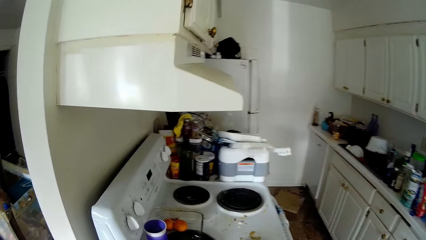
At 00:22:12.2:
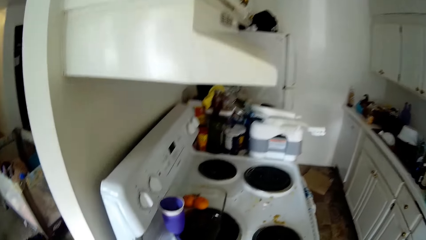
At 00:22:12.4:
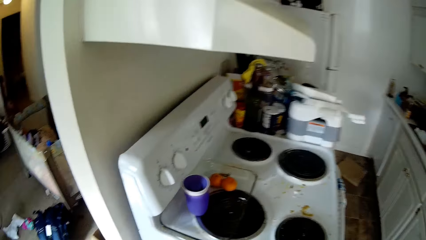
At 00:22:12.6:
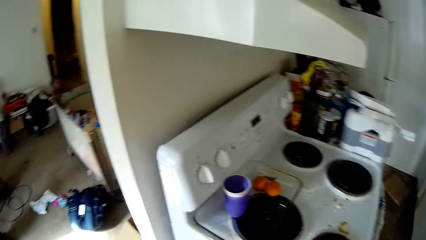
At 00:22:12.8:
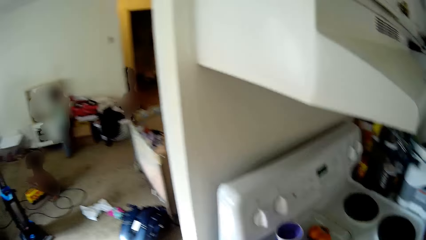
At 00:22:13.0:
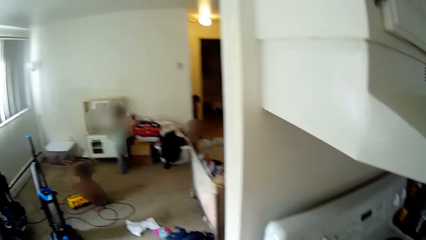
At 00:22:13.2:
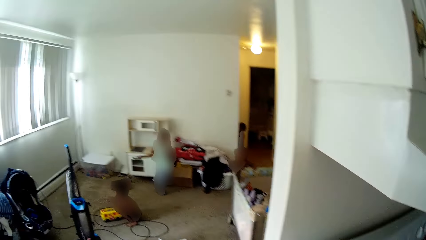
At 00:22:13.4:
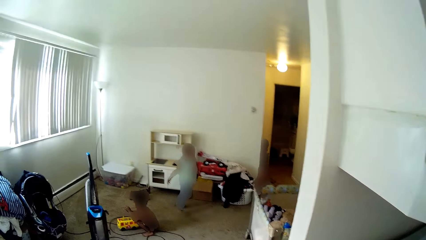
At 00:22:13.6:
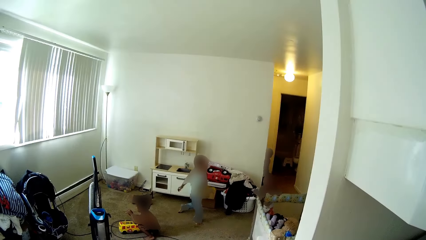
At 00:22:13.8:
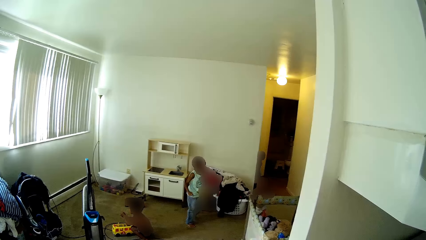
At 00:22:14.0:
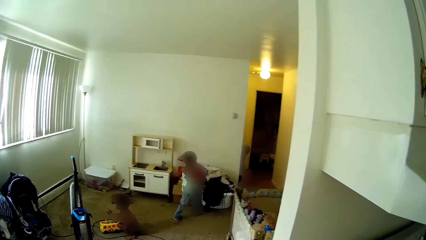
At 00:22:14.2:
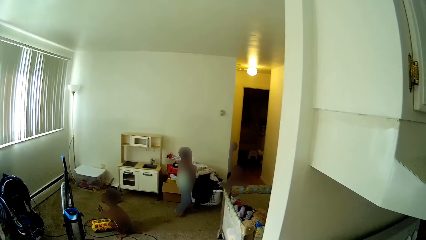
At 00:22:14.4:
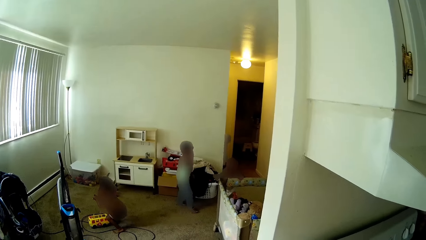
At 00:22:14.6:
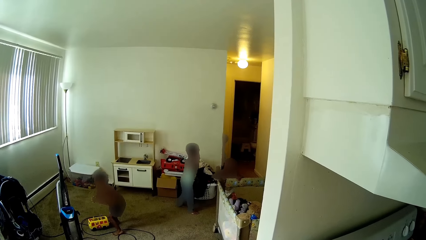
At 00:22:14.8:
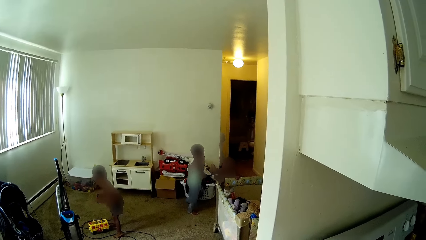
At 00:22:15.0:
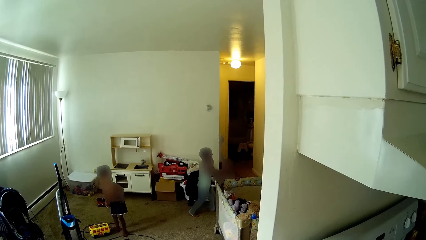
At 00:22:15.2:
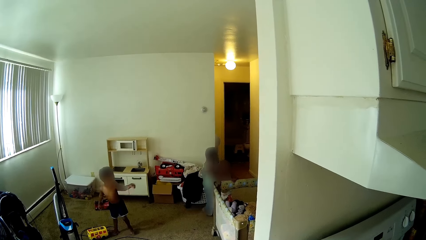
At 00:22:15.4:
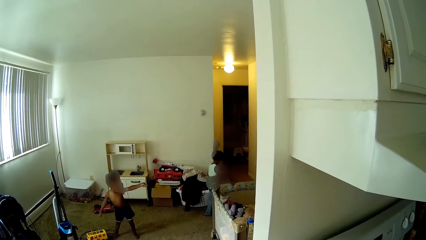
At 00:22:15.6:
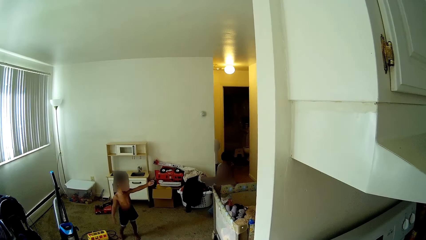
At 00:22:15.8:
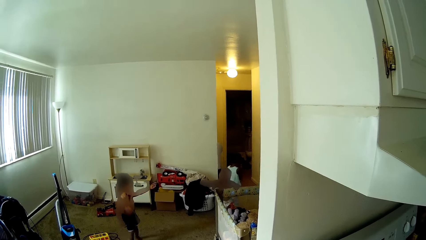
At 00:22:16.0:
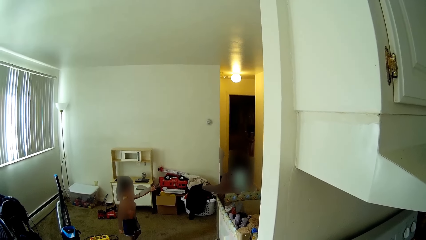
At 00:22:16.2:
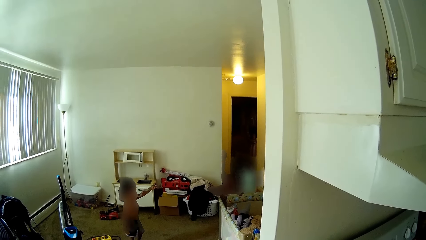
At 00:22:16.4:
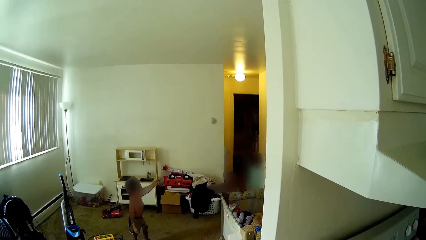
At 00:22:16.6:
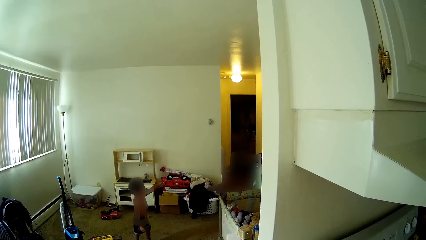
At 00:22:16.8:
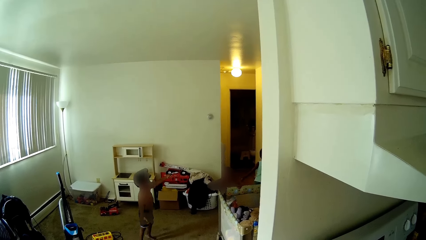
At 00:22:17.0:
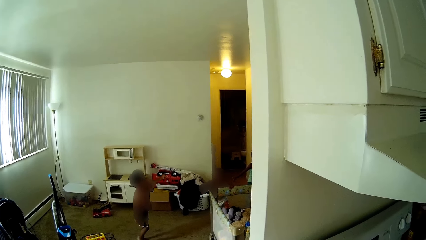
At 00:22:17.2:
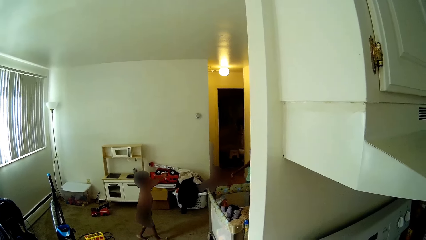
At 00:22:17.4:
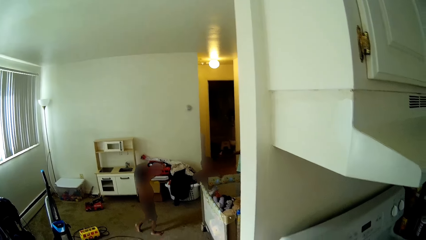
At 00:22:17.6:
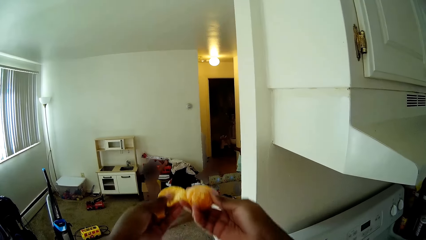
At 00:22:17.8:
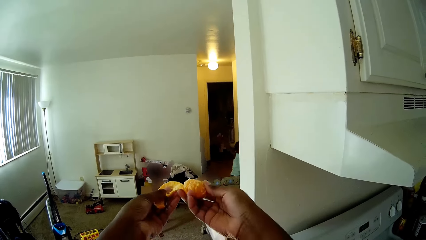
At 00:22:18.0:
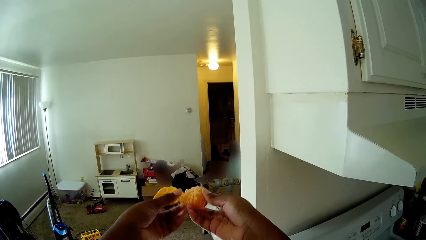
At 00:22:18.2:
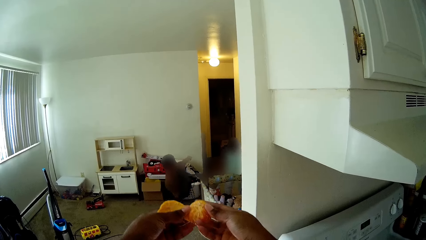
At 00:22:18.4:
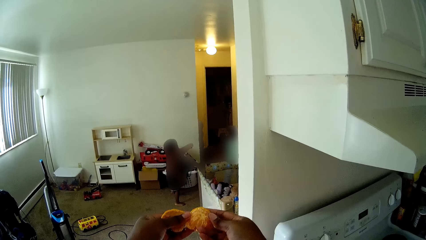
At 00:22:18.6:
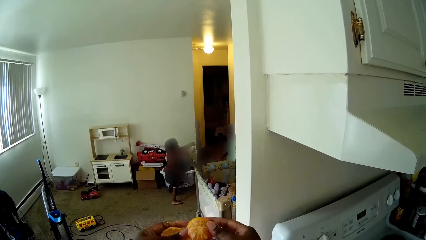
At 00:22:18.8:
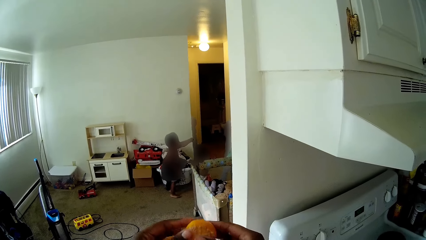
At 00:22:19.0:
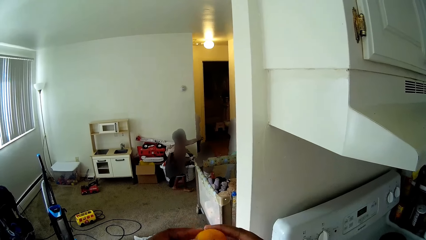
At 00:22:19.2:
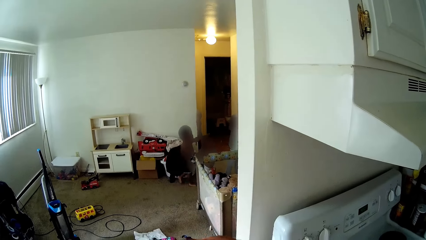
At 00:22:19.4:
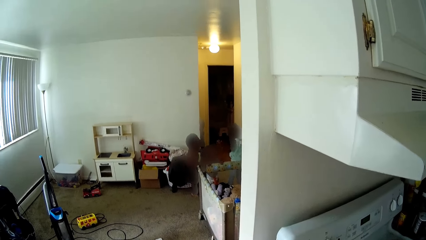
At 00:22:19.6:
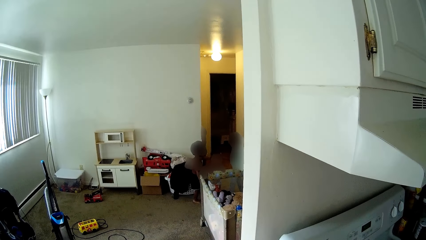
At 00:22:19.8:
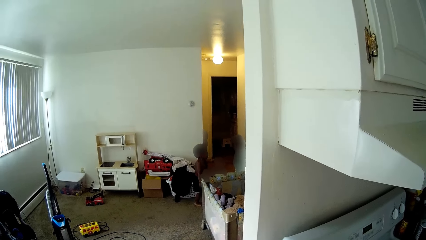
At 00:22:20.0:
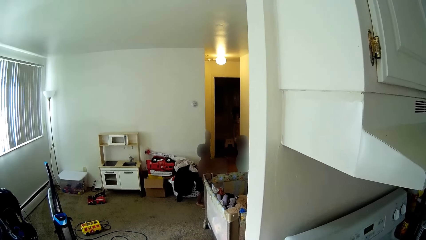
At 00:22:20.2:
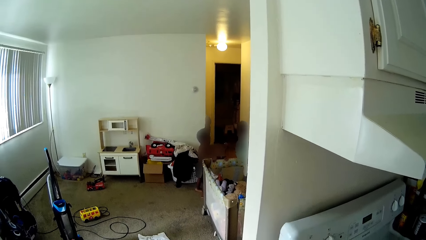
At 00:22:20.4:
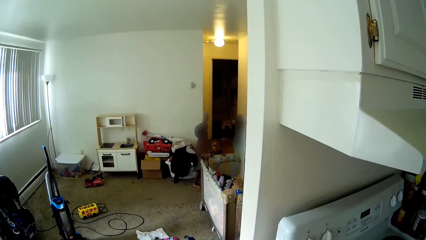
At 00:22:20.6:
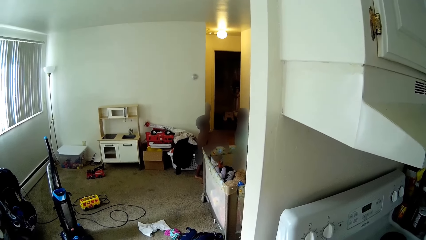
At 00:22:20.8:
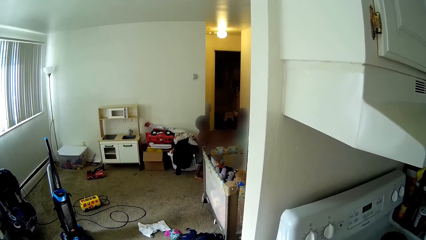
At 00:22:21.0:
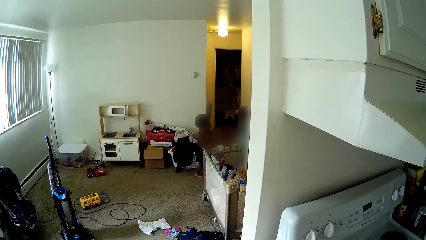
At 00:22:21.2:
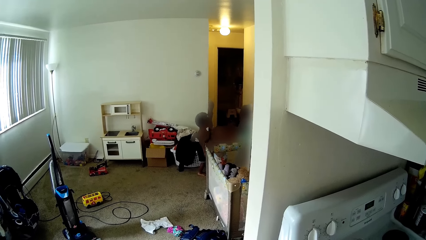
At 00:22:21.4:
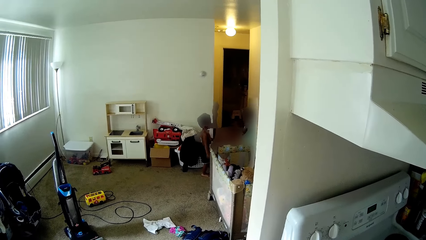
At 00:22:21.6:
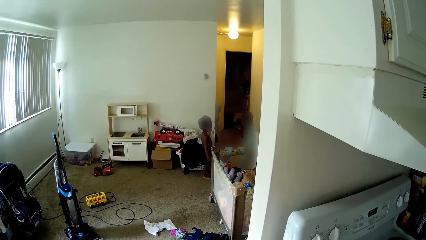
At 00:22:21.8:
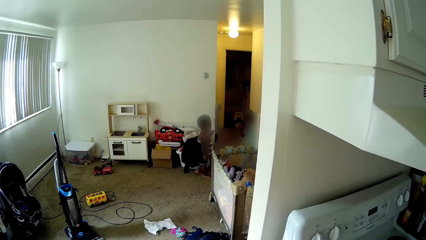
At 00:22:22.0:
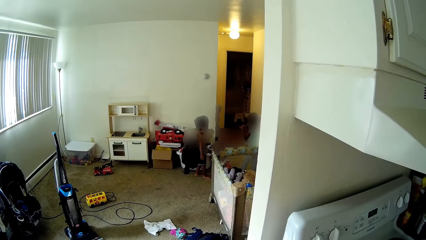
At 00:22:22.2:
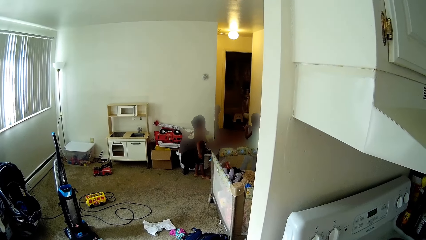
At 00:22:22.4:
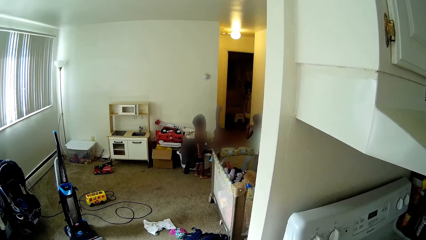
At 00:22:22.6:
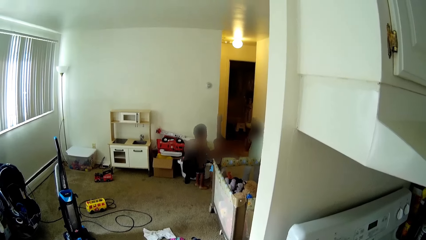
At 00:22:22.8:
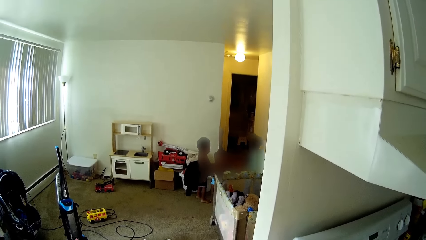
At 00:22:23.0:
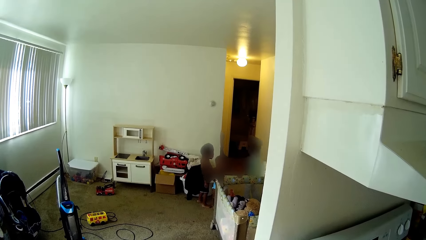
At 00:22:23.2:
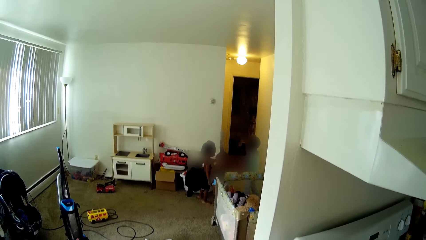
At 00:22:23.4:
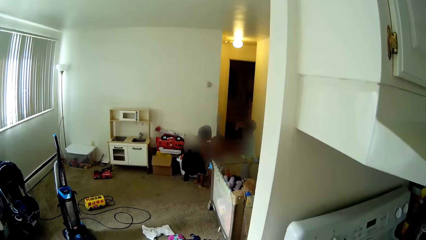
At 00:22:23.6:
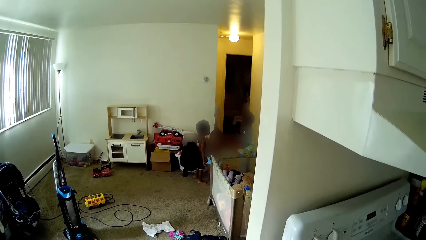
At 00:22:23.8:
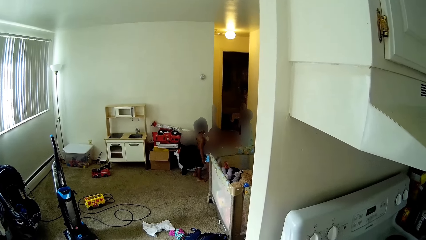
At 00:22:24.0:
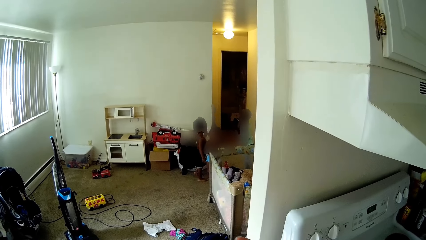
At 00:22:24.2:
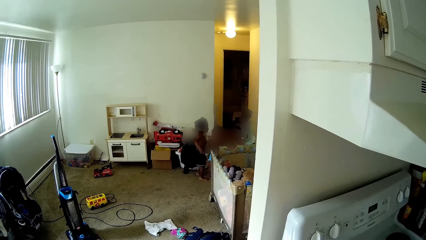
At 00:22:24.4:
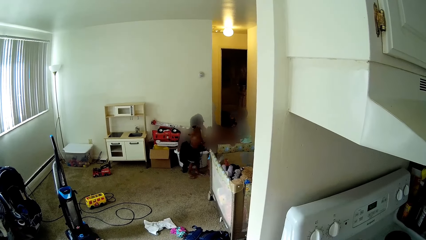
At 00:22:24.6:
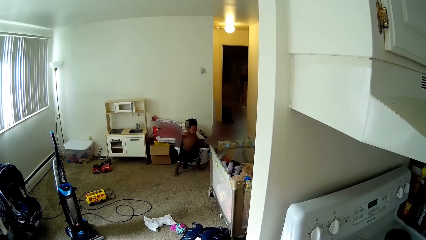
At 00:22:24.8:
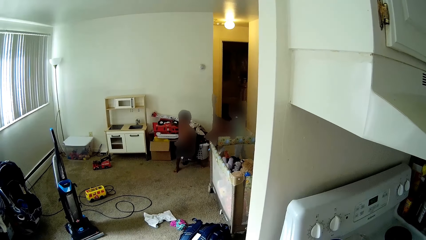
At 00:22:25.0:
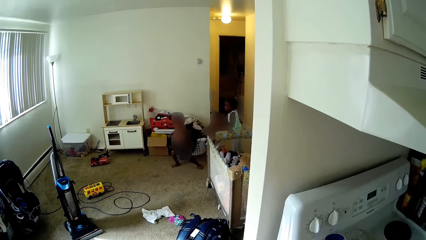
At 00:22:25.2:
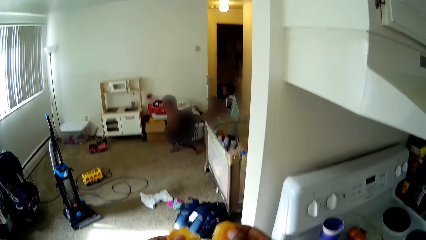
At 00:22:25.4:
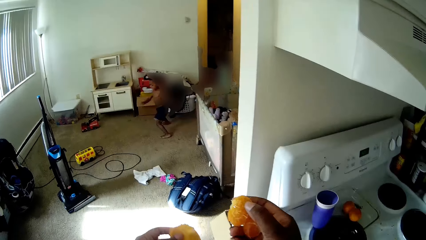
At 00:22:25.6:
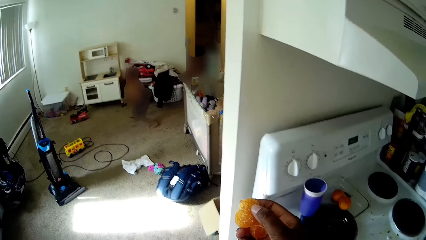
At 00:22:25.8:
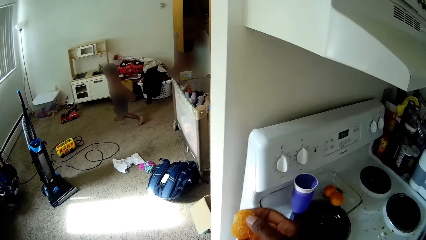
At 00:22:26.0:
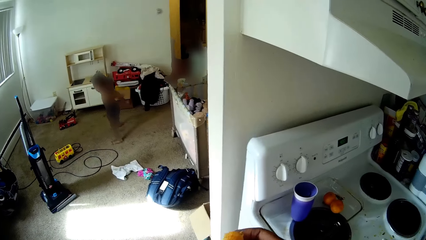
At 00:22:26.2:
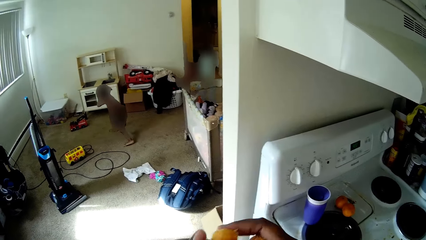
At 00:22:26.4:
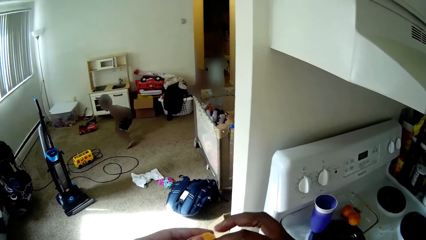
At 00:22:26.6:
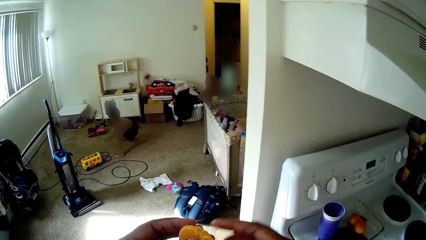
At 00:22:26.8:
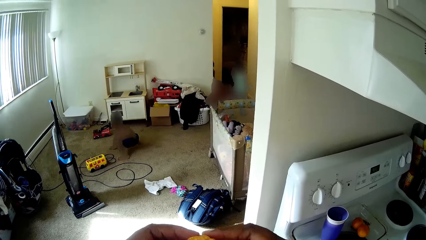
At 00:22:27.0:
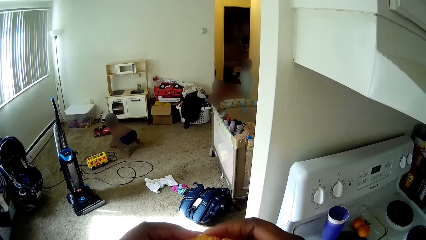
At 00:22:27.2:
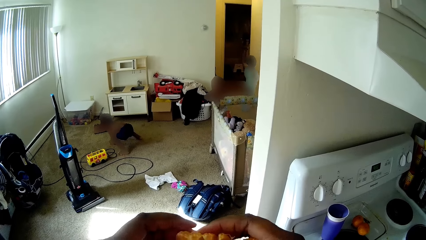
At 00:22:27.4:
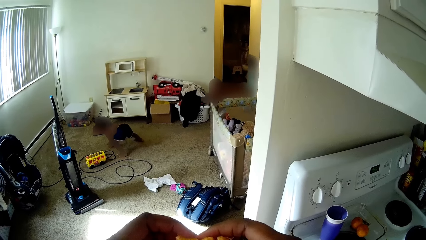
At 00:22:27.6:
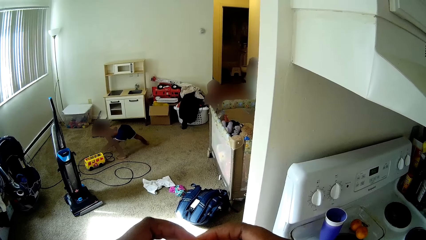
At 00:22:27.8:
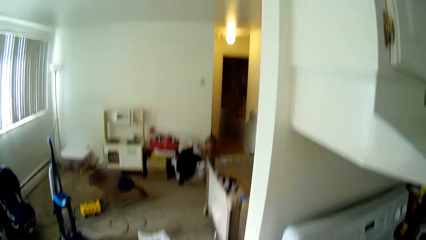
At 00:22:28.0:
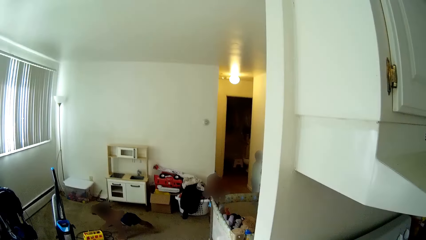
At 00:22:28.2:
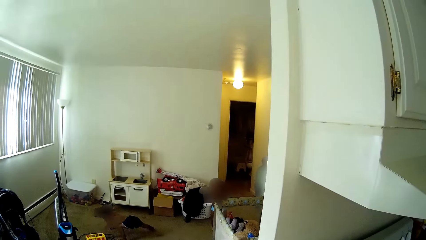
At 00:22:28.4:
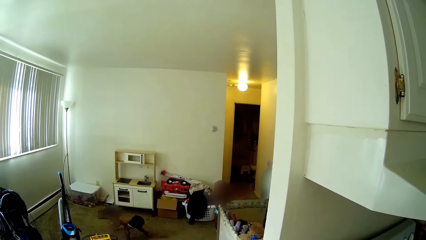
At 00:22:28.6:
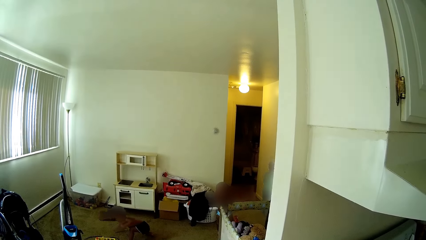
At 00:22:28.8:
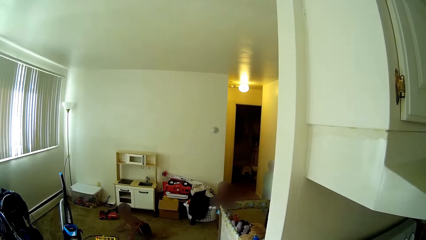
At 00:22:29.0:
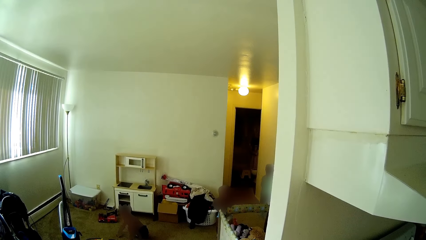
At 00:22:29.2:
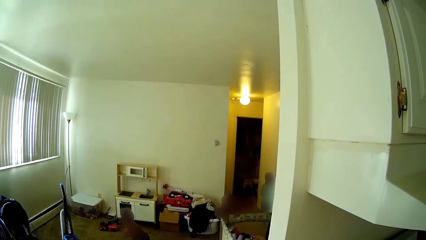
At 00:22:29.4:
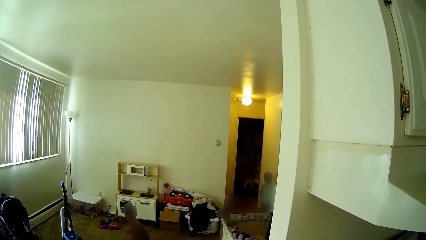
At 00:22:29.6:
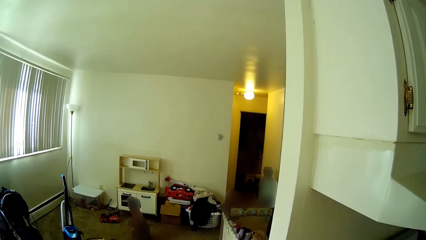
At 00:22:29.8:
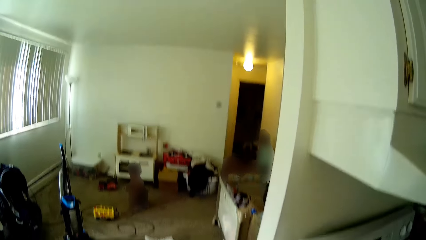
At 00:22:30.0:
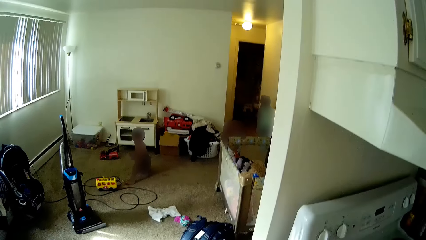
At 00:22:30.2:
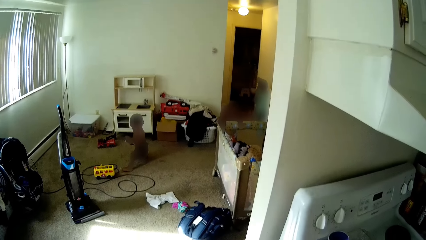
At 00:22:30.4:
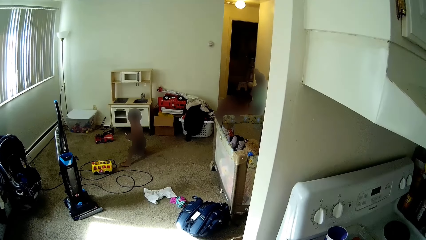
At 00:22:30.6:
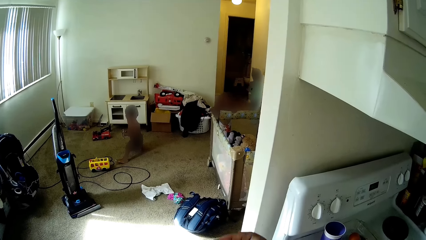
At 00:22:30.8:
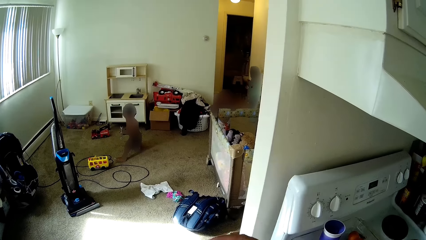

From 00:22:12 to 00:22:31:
The camera wearer stands beside the cooker in the kitchen. The kids walk in the room. The camera wearer talks to the kids. She stretches an orange in her hands. She peels a tangerine with both hands. She drops her hands back. The kids stand in the room. A kid plays in the room. The camera wearer splits the tangerine with both hands into pieces. She splits the tangerine with both hands again. The boy picks up a spanner on the rug with his right hand.
